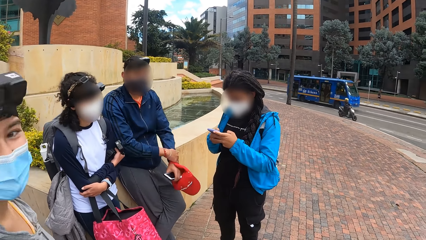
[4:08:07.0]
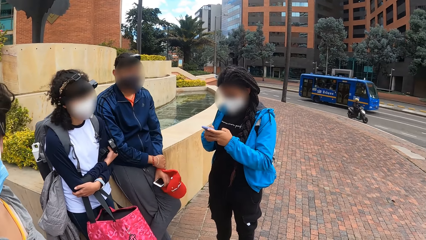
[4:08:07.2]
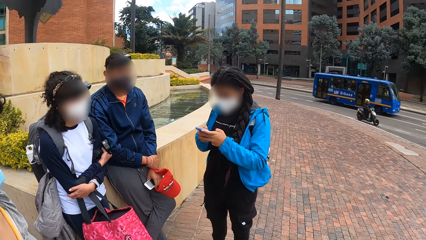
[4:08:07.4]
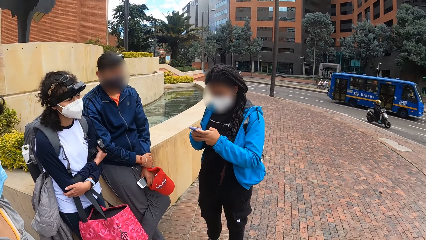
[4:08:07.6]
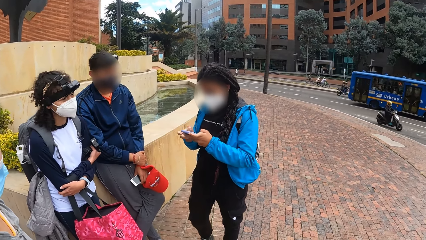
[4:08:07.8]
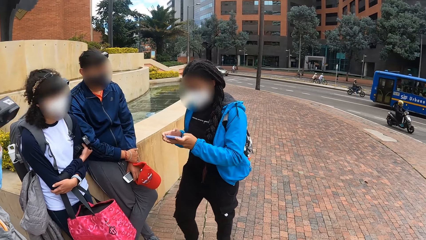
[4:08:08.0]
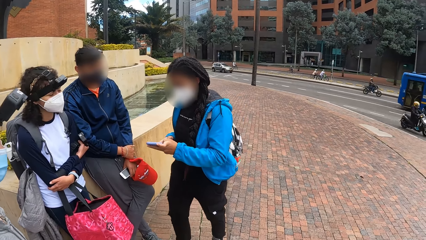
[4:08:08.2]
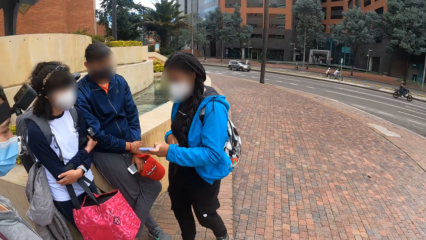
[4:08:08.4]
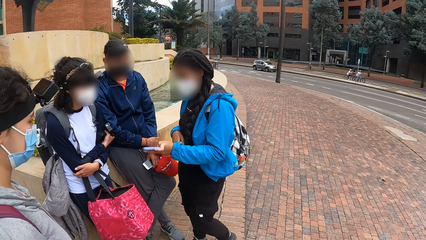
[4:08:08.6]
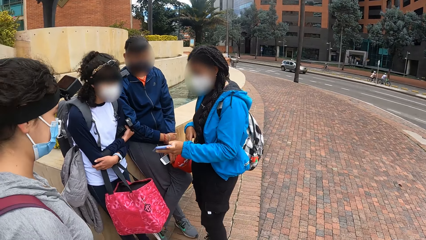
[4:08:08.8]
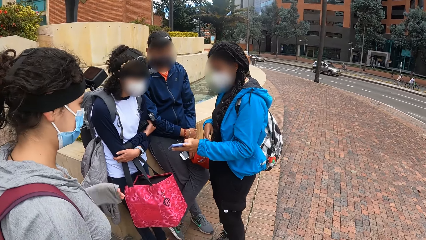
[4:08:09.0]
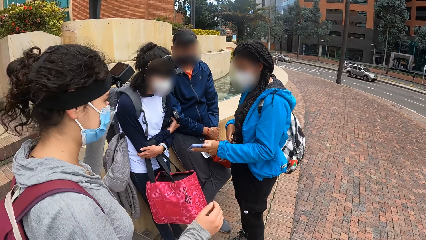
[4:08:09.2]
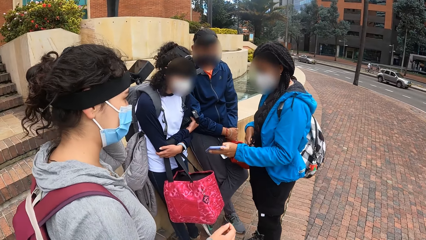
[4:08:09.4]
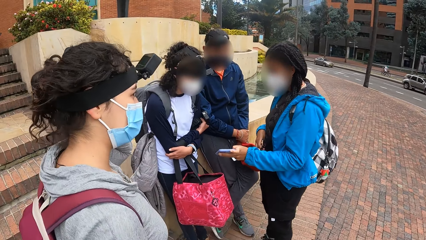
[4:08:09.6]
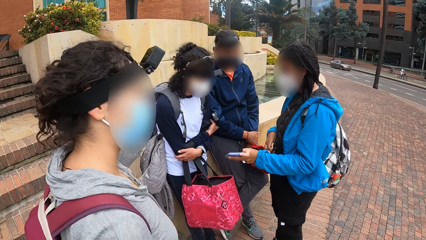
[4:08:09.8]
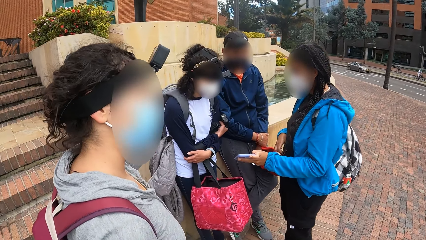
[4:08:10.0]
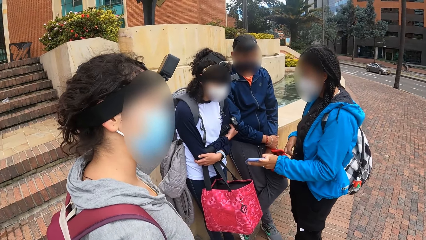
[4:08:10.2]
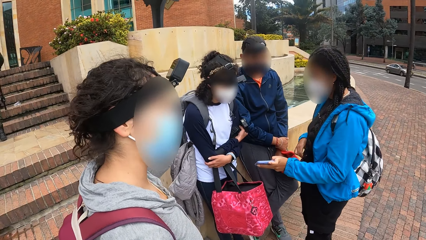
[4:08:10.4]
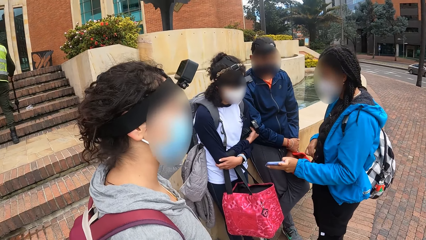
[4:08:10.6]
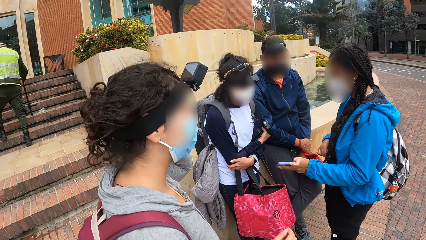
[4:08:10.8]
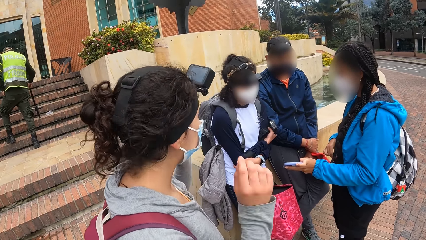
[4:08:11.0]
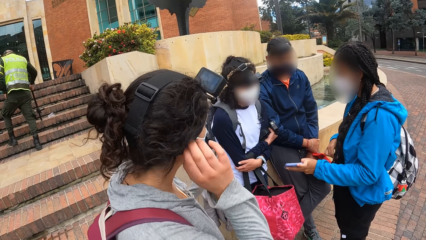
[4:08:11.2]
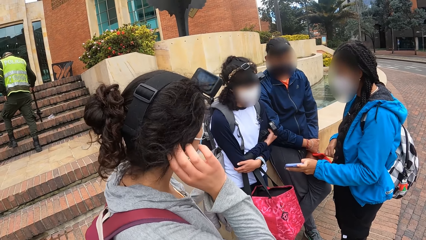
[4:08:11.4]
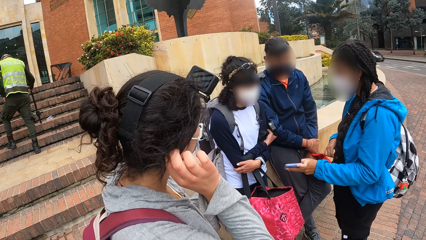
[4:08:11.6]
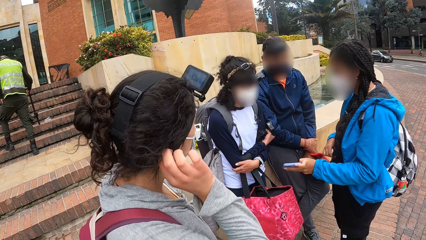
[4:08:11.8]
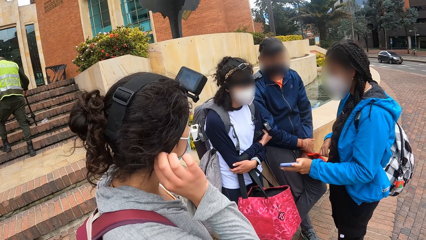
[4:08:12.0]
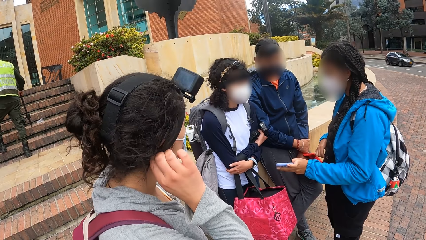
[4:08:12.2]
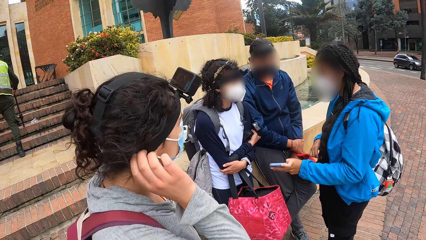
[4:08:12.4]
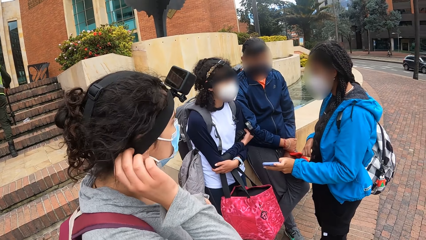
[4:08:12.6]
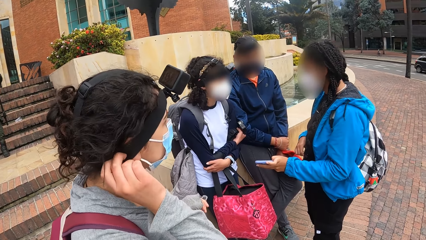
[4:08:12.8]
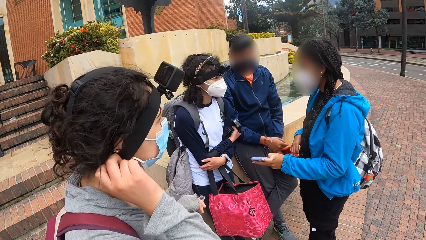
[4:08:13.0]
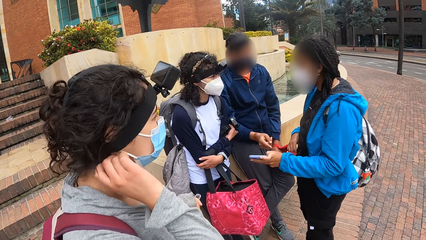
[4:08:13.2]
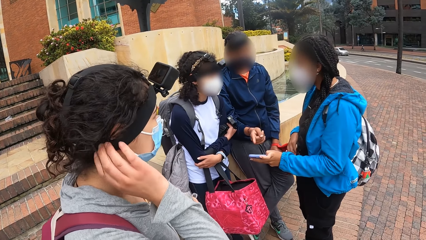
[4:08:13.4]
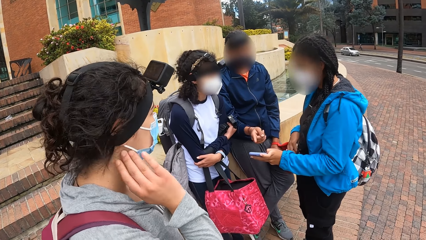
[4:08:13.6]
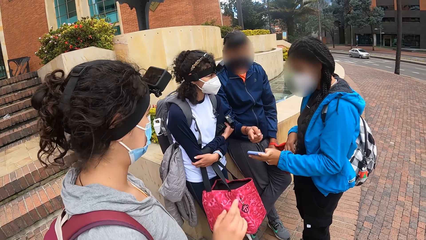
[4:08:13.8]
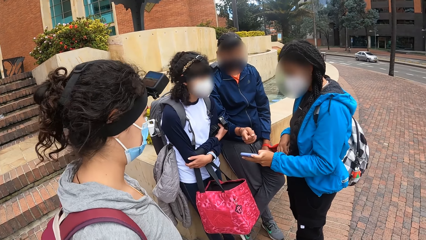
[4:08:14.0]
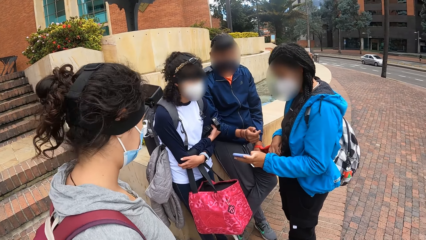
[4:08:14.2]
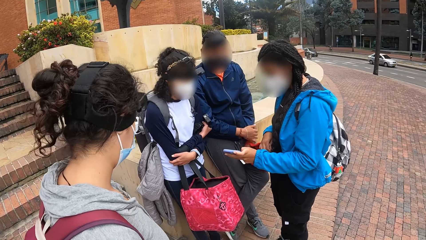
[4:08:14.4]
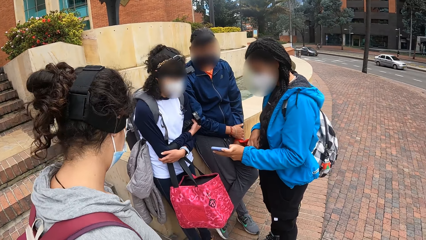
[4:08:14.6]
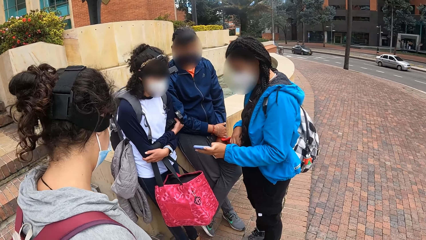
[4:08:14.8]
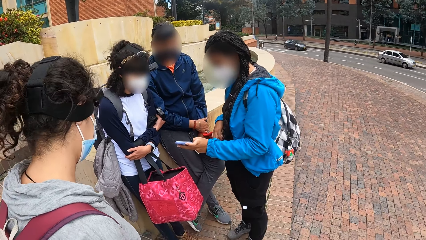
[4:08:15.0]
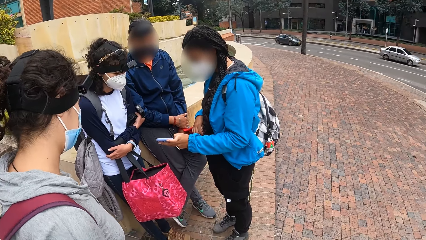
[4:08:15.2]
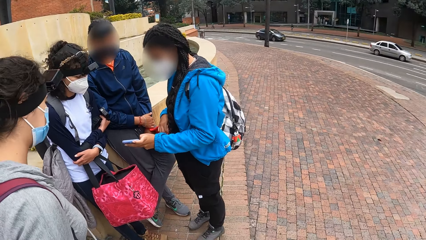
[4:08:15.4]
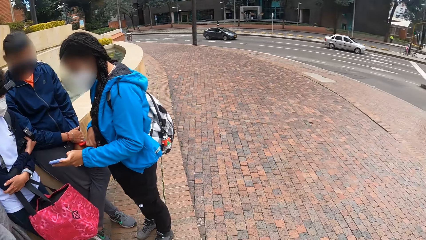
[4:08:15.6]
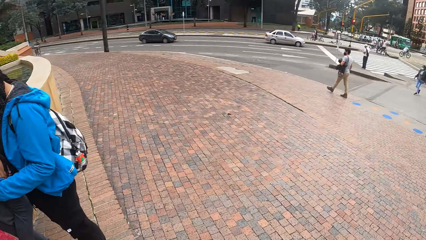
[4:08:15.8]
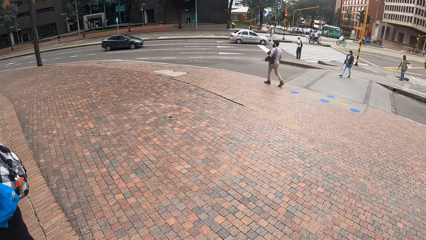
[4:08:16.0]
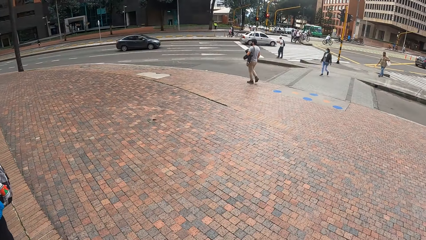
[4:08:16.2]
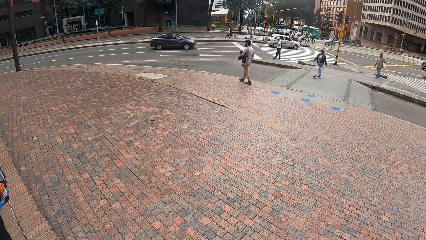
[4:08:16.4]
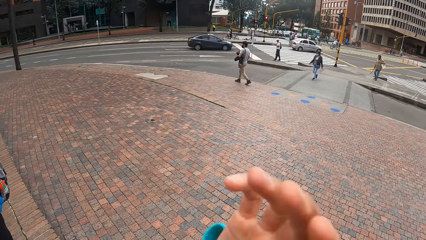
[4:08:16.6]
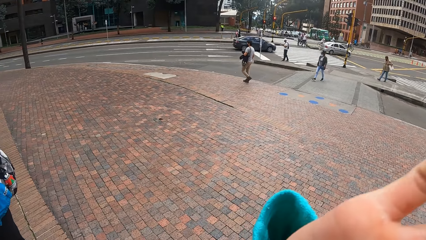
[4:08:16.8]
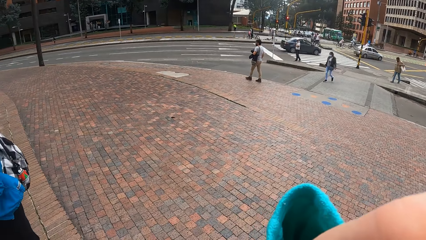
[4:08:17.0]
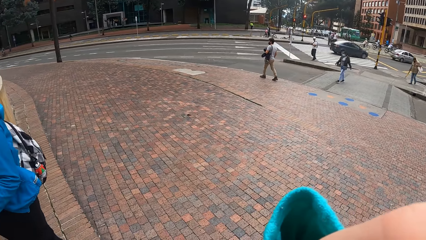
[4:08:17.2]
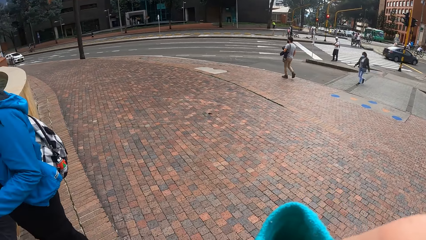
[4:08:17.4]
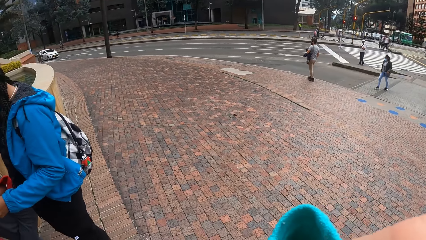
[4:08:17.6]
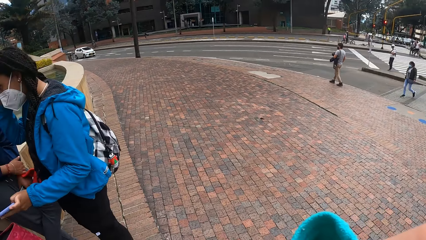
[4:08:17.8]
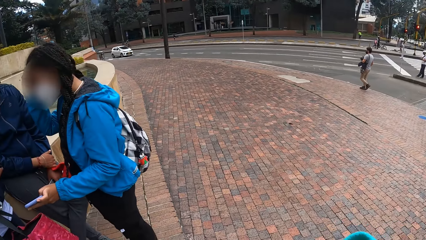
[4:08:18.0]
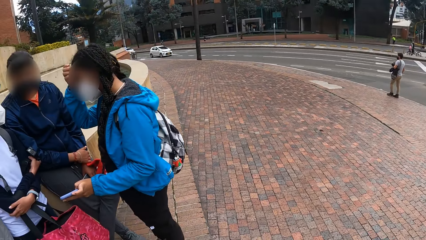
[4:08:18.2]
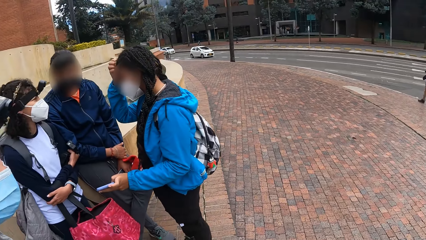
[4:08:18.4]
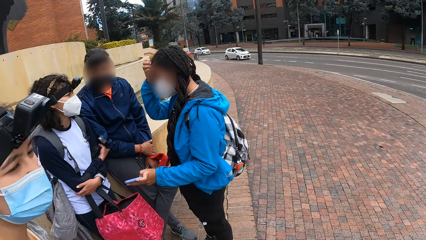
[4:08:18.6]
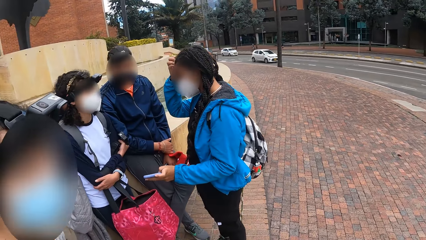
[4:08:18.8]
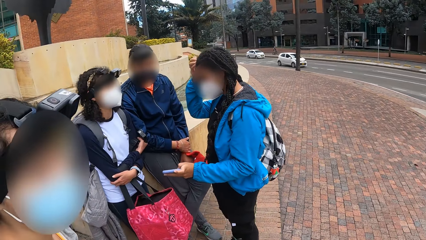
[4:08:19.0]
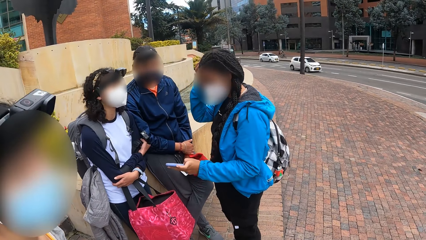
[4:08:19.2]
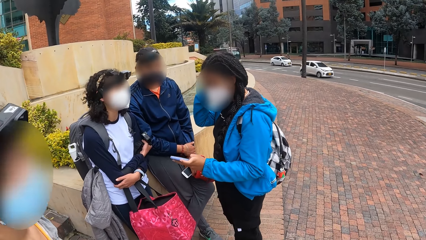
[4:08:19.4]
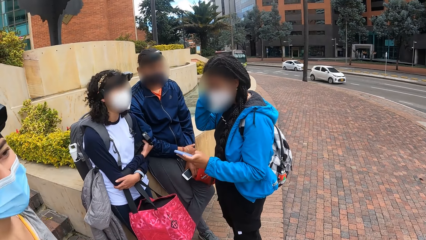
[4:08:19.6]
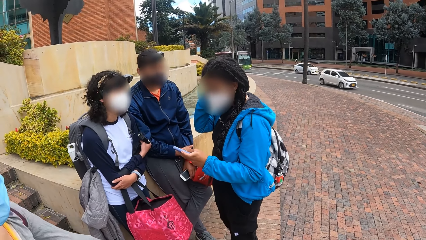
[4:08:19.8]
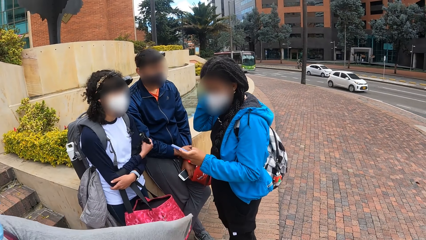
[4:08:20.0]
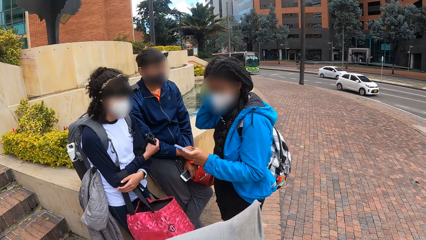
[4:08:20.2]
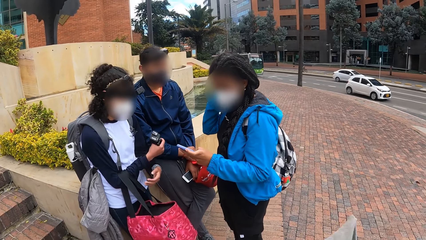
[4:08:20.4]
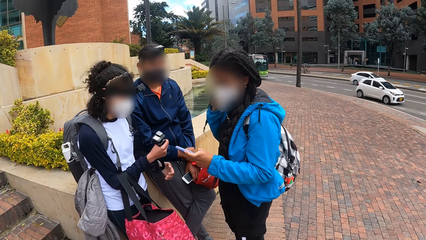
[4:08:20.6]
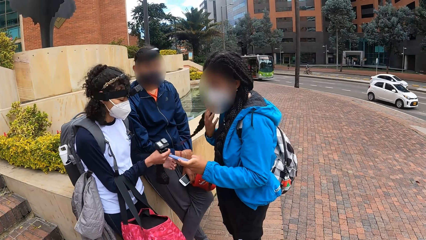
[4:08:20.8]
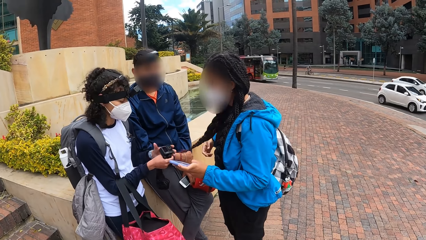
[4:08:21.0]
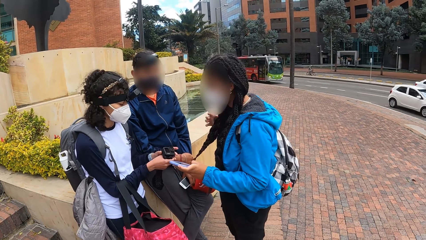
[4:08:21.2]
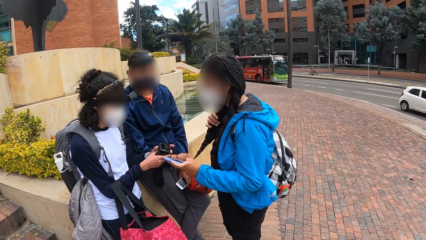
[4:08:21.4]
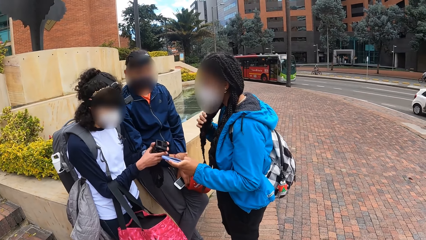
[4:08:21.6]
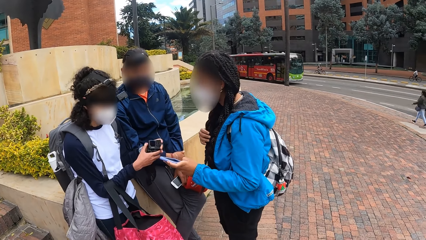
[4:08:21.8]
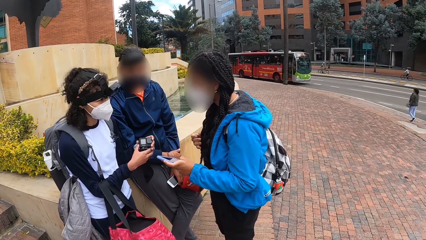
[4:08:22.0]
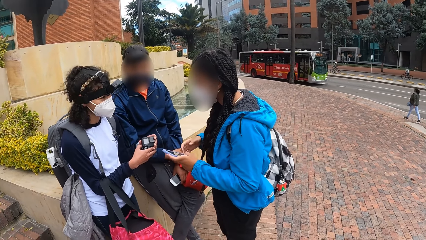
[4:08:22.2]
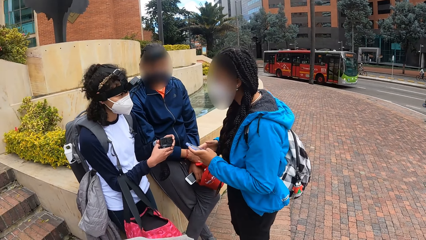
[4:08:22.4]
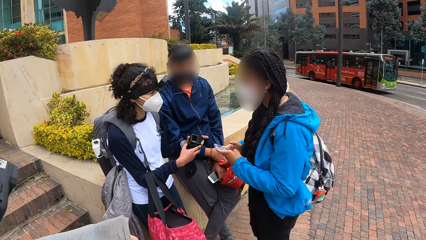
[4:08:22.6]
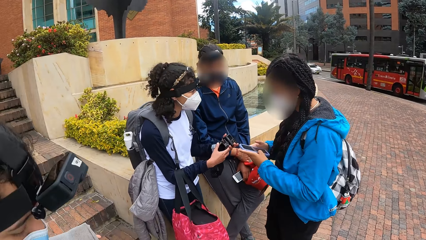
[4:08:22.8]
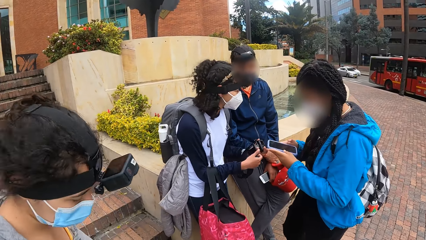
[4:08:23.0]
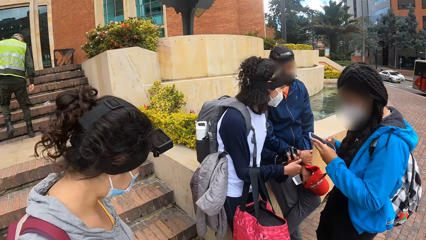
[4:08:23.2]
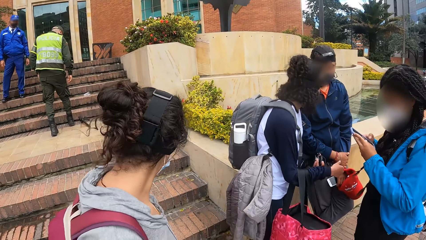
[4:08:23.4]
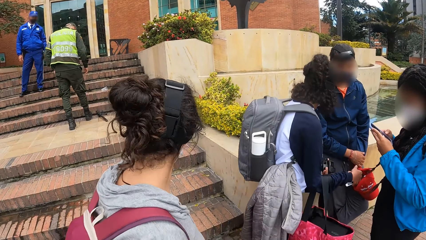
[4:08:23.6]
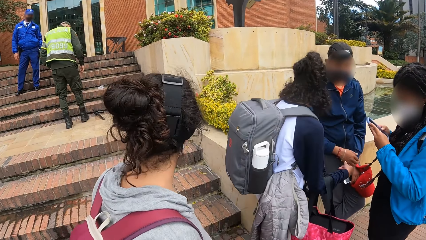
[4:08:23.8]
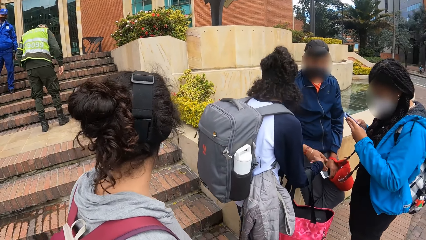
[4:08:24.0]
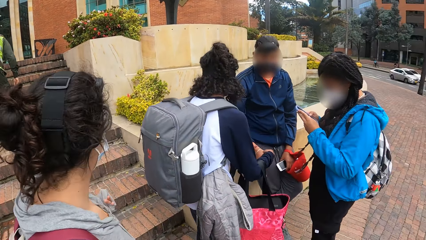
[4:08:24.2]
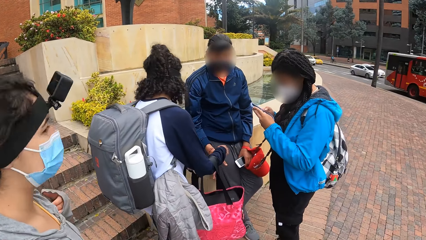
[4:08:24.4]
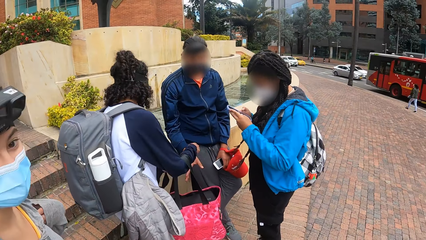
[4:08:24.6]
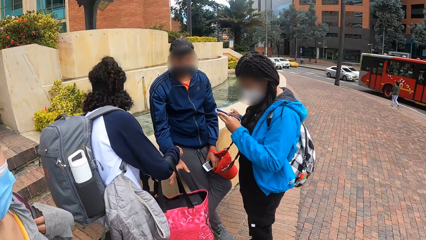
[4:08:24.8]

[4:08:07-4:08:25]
A woman interacts with a man and another woman. A girl shows a boy her phone. Another girl touches the camera straps. The man points at the phone. The camera wearer touches her face with her right hand. She touches her head. The first woman scratches her face with her right hand. The other woman holds the camera in both hands. The first woman operates the phone with both hands.
